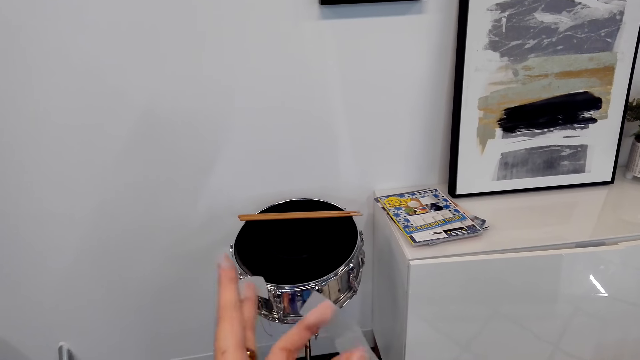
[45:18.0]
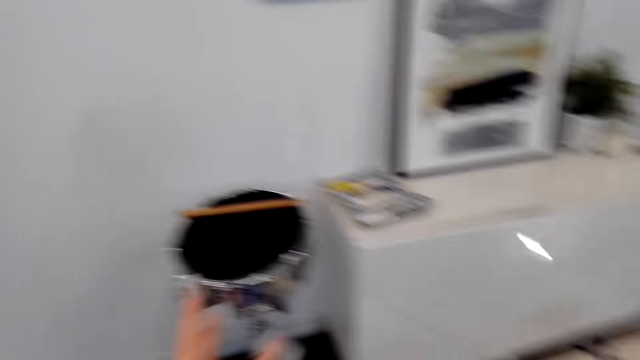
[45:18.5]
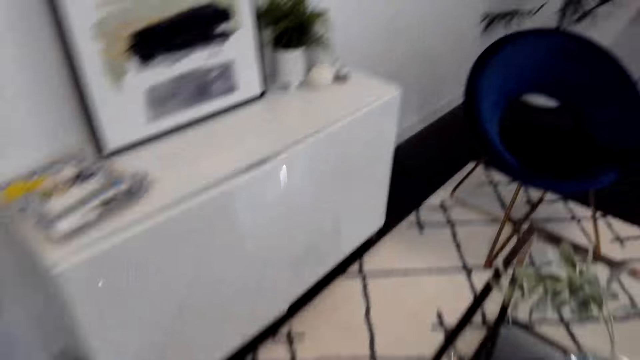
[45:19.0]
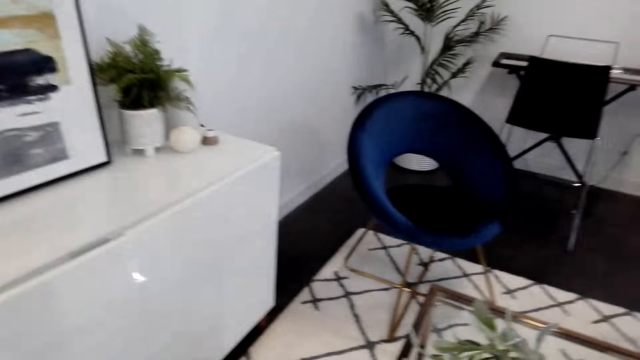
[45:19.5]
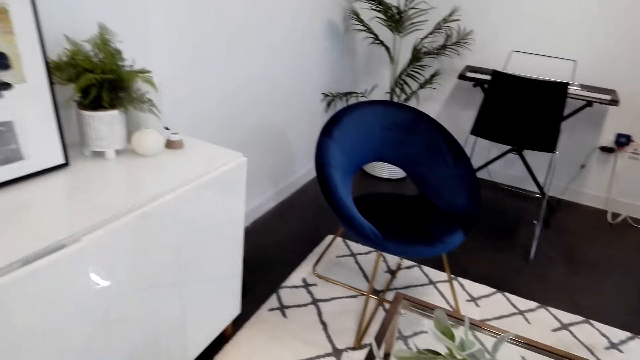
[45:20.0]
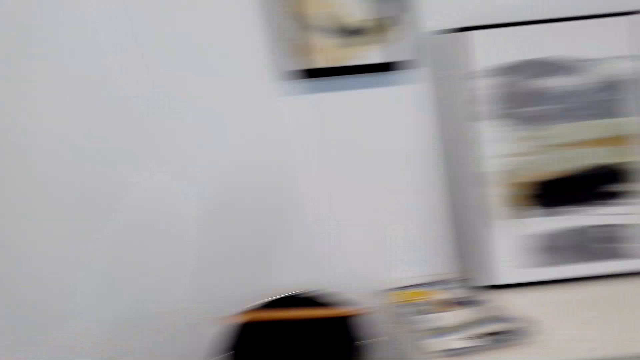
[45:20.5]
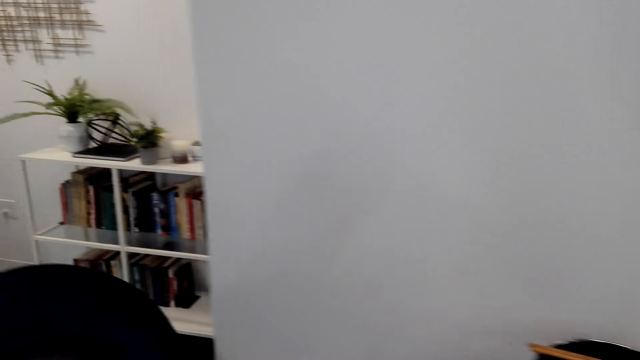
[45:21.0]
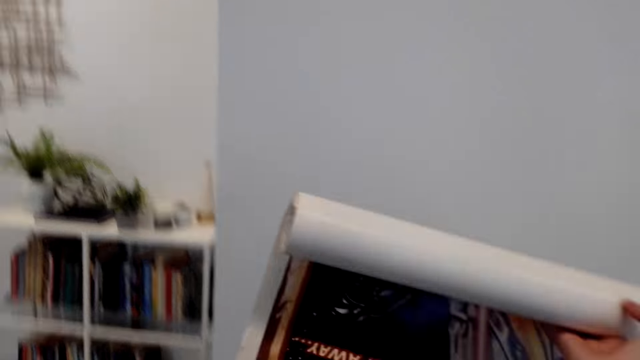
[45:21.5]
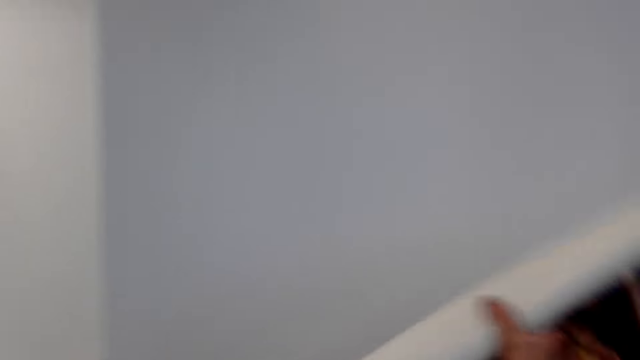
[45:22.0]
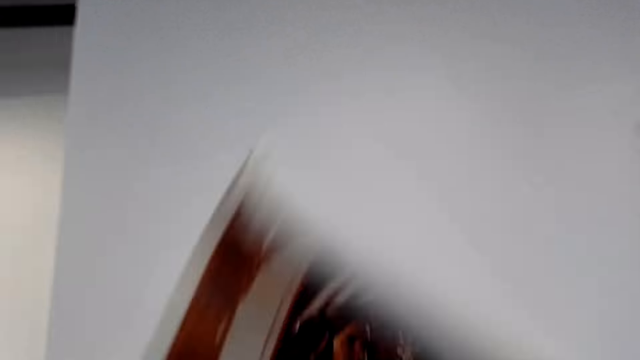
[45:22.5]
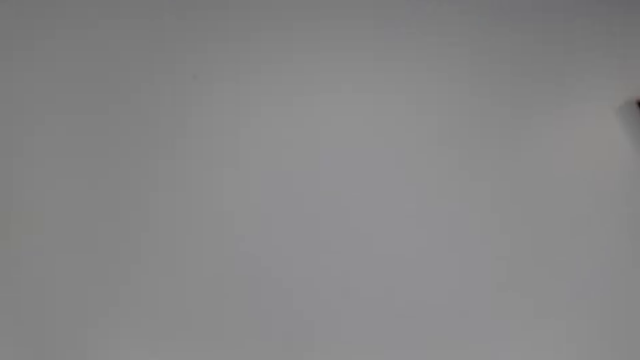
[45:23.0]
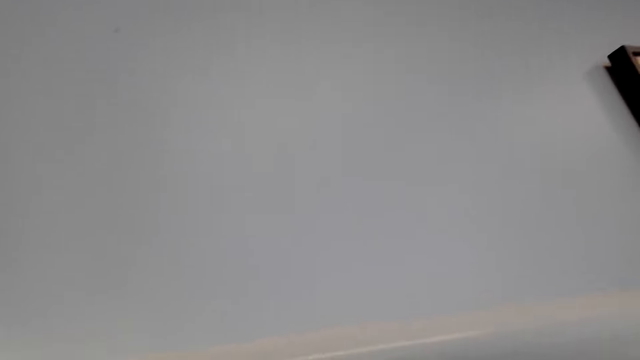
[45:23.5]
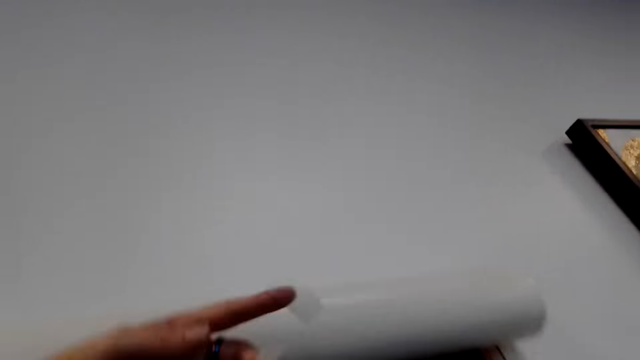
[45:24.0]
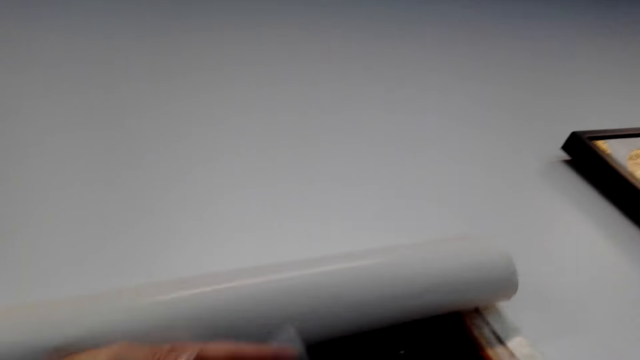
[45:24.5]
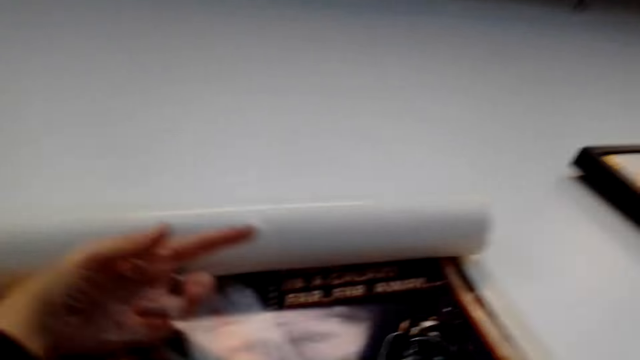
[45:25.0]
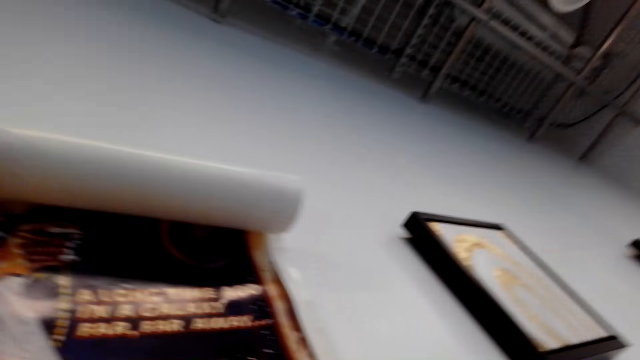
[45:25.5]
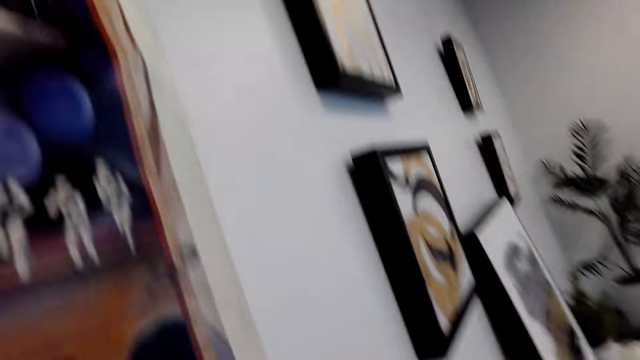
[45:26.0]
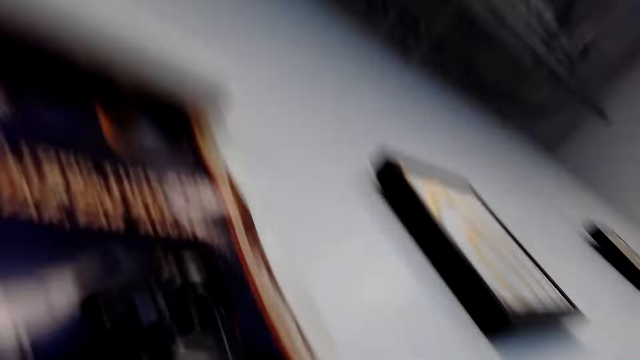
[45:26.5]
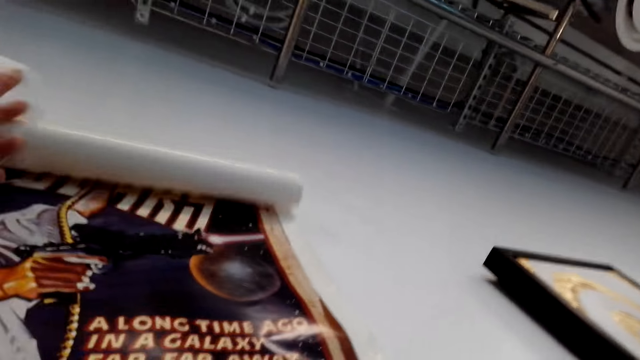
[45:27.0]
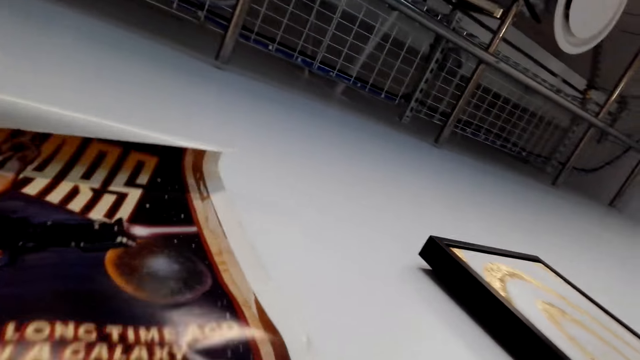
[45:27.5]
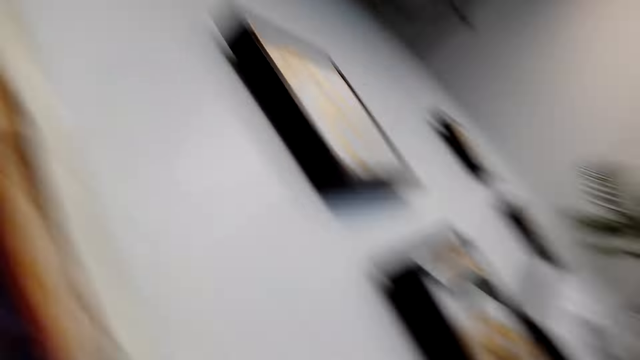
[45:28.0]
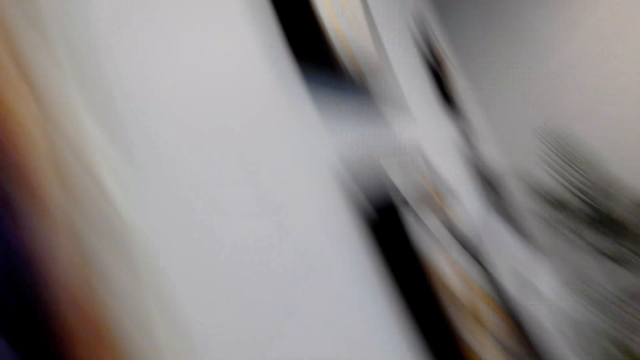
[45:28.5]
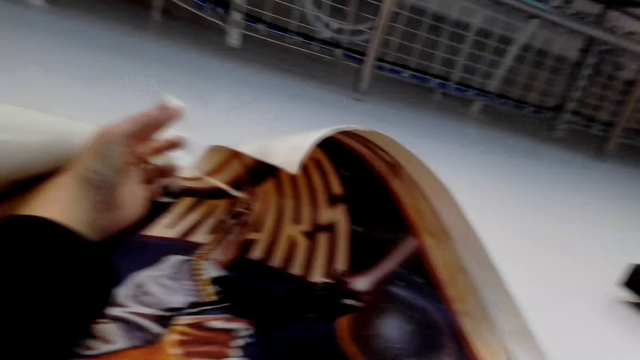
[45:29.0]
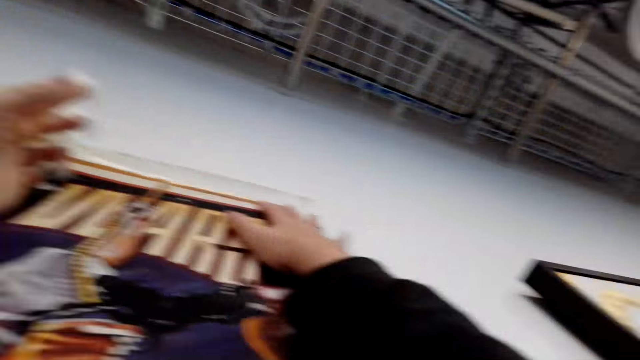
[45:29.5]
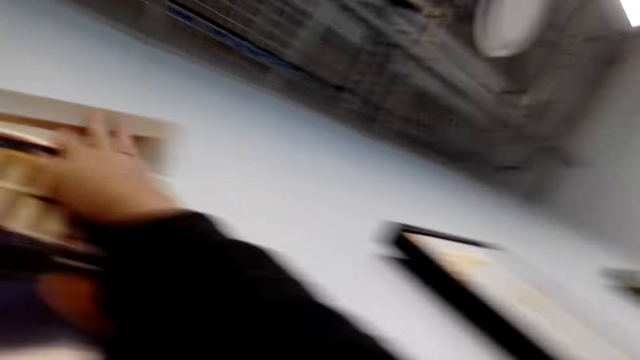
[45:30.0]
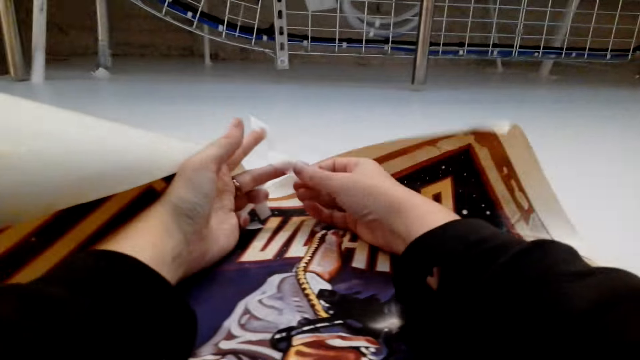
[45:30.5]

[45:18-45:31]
The camera wearer drops the cellotape on the table. They turn around the room. They pick a wallpaper or wall art from the table with the right hand. They turn the wall art. They mount the wallpaper on the wall with both hands.

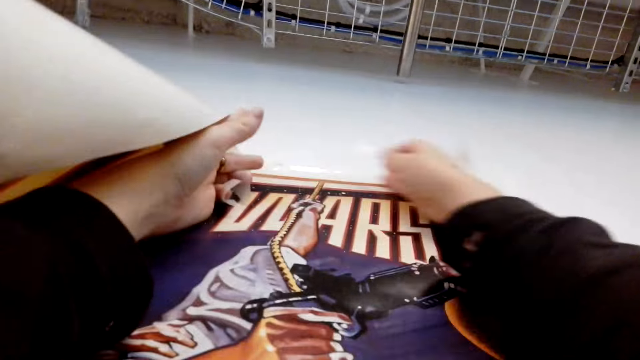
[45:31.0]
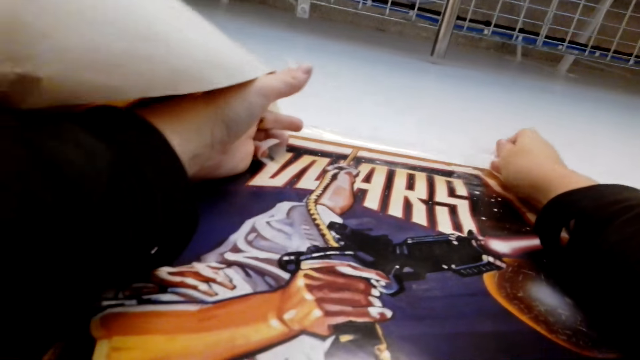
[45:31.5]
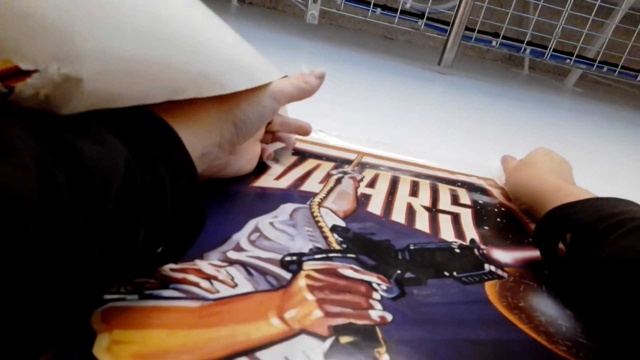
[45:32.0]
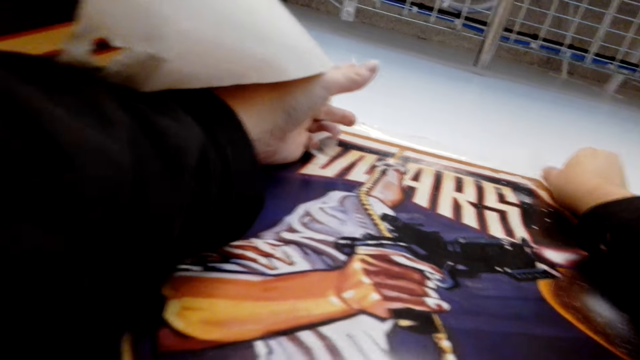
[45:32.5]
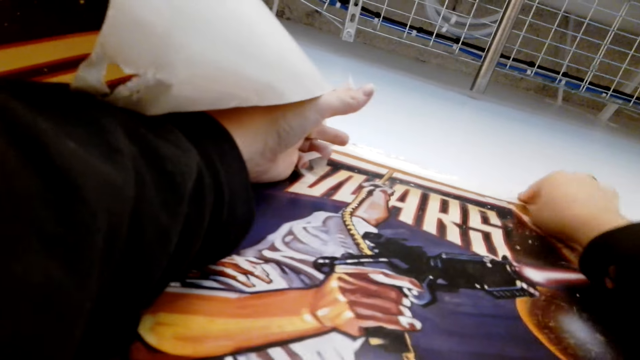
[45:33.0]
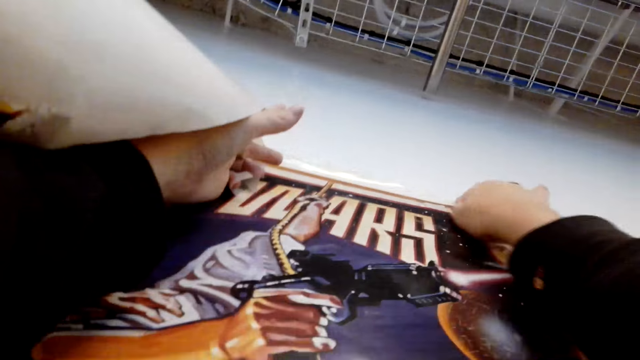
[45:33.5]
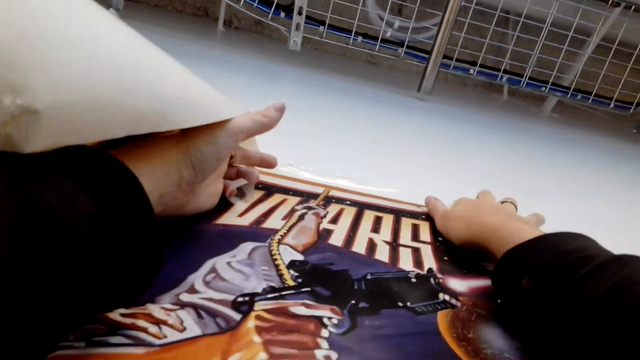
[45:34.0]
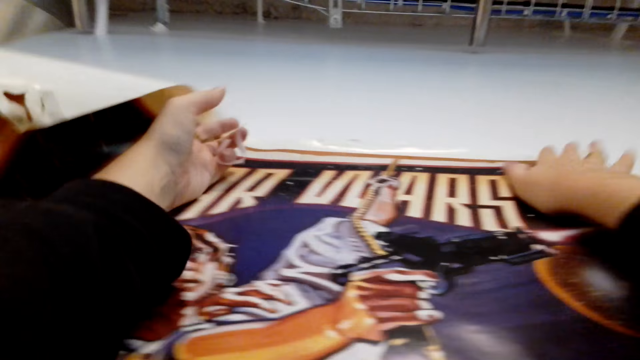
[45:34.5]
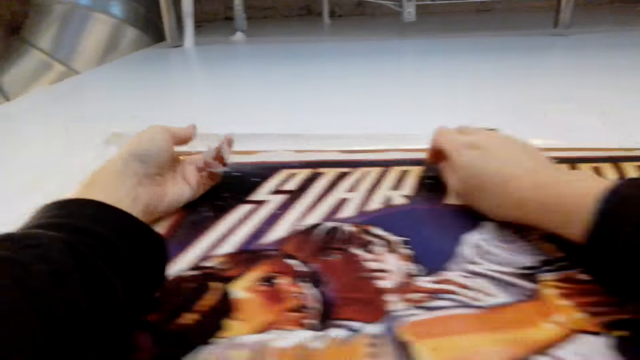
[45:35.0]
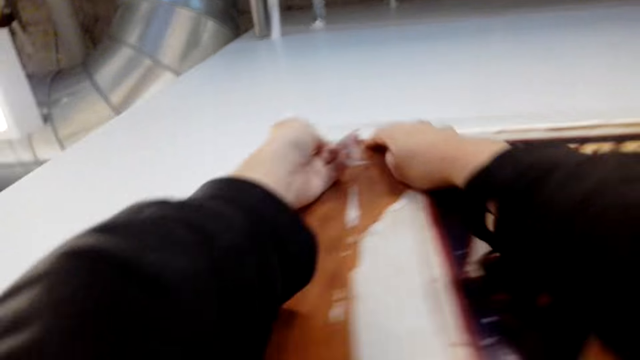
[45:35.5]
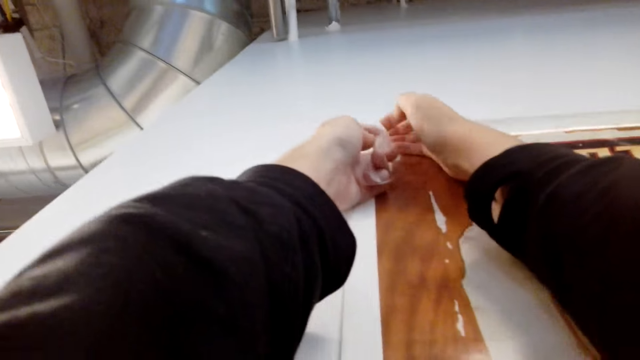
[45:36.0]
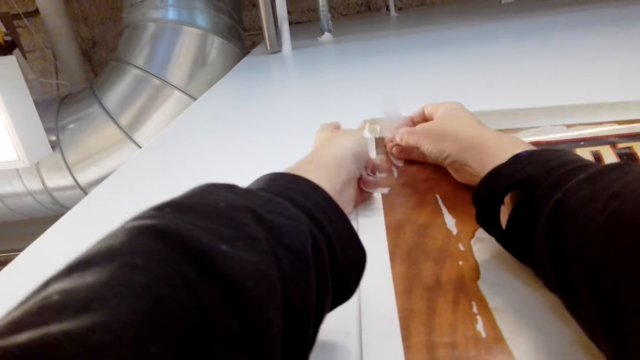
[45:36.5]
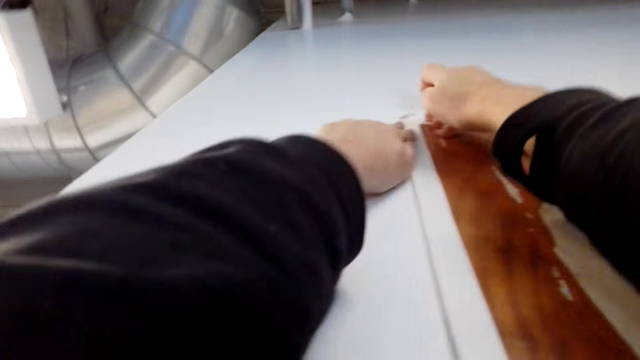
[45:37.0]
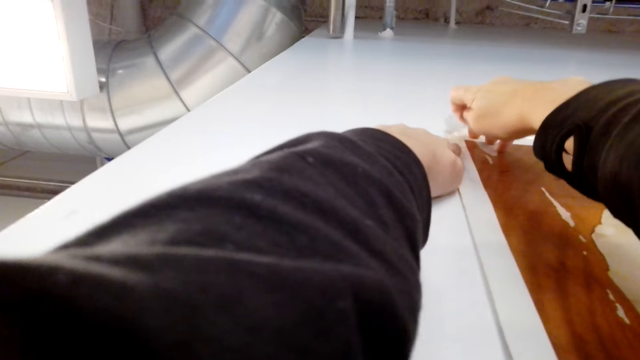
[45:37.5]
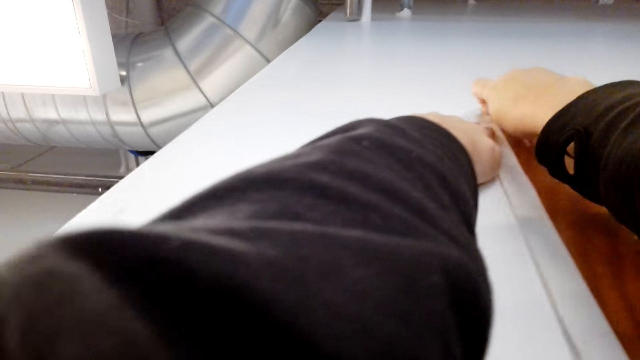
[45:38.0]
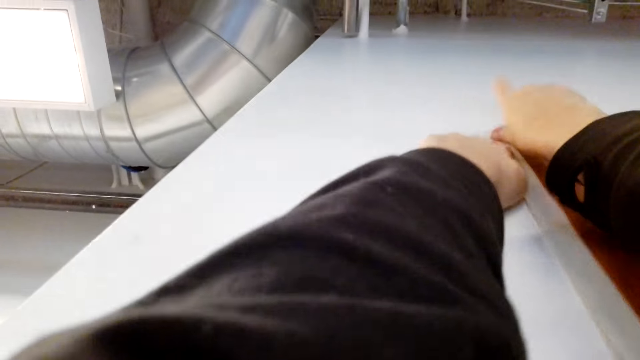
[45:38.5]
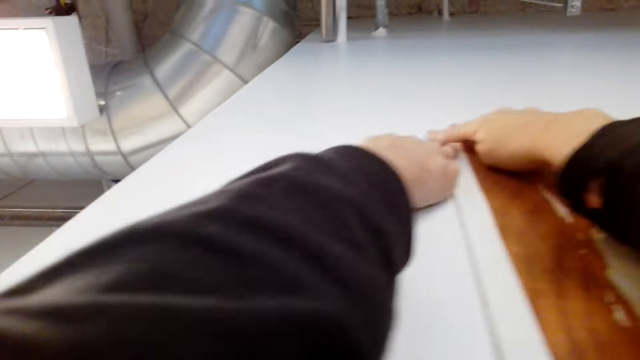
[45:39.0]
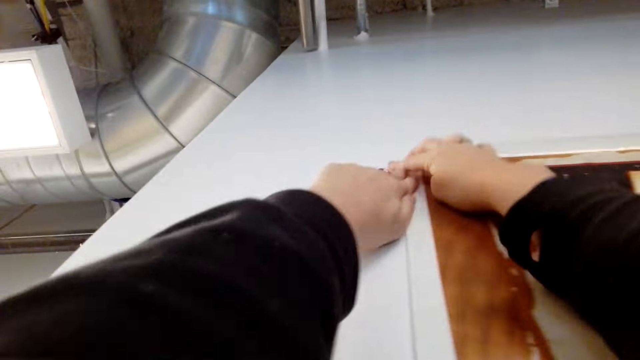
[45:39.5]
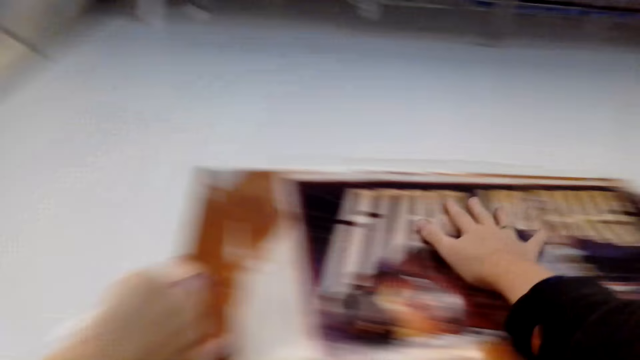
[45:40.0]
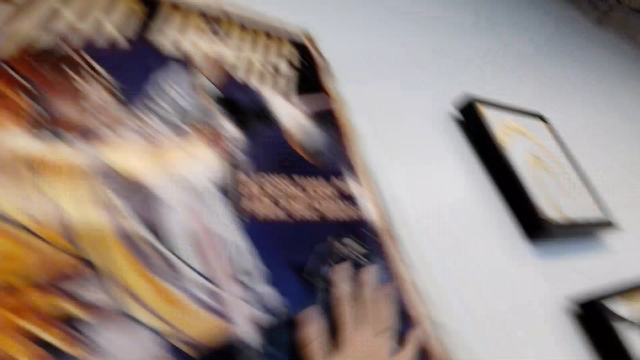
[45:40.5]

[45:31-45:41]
The camera wearer tapes the wall art on the wall.
